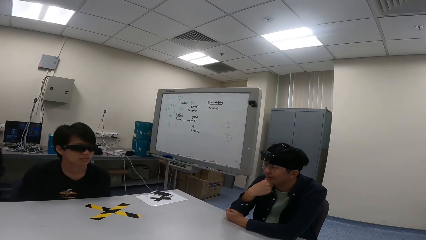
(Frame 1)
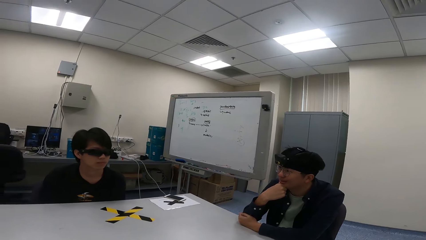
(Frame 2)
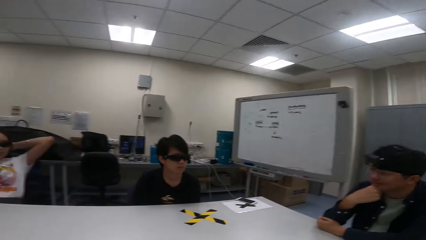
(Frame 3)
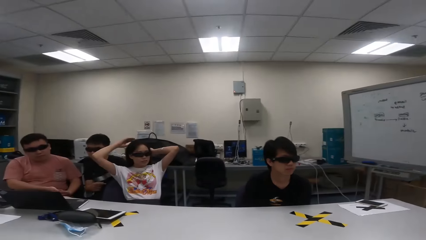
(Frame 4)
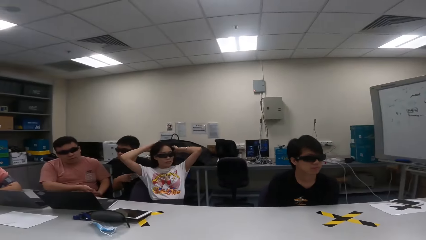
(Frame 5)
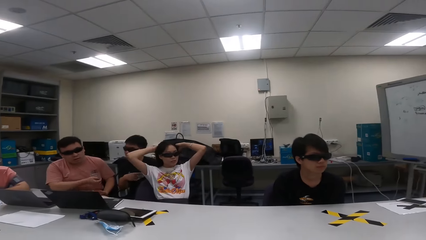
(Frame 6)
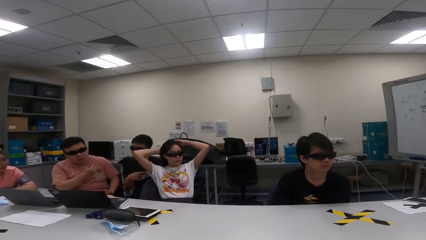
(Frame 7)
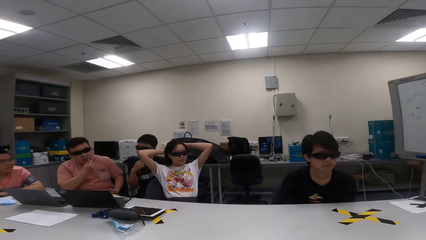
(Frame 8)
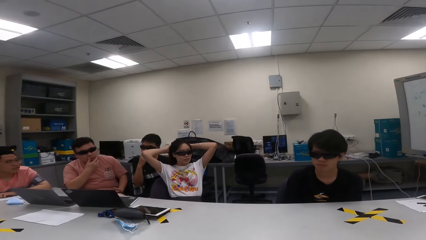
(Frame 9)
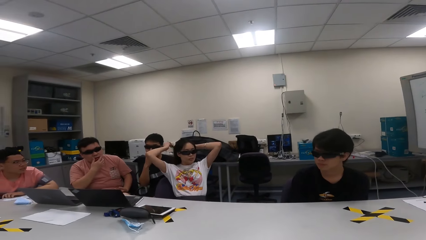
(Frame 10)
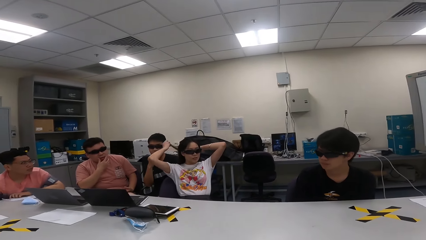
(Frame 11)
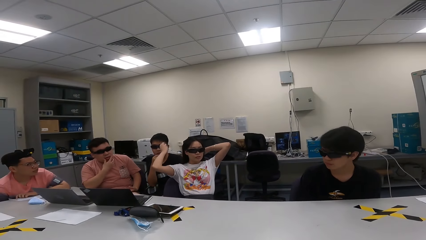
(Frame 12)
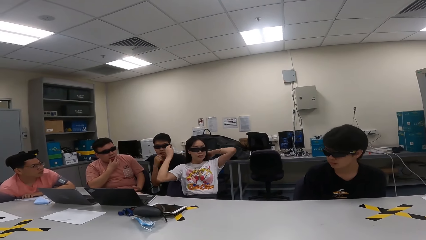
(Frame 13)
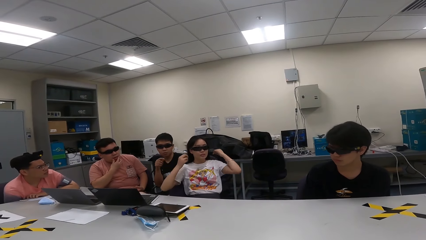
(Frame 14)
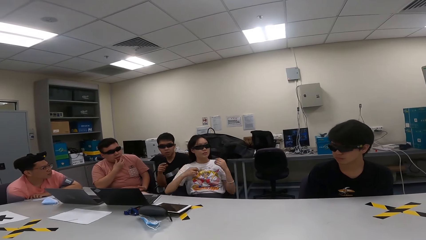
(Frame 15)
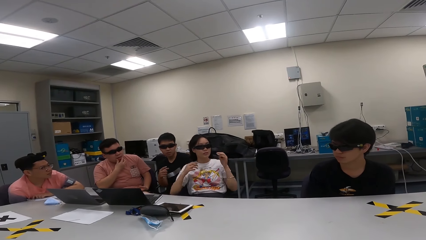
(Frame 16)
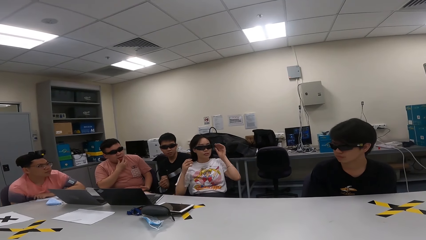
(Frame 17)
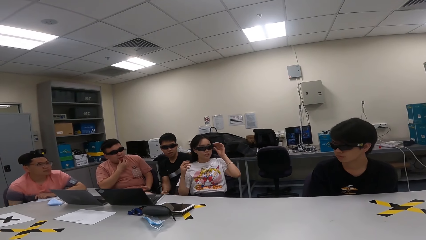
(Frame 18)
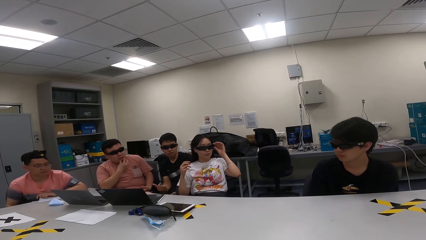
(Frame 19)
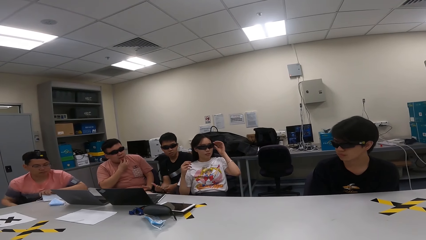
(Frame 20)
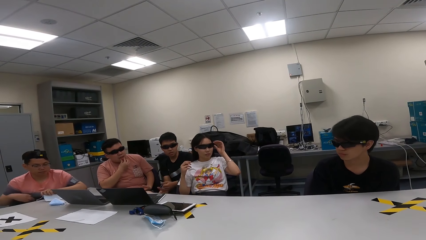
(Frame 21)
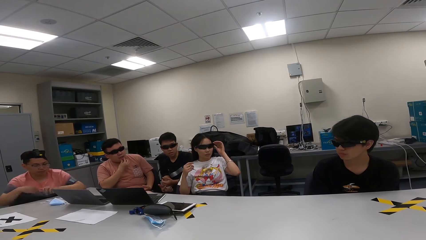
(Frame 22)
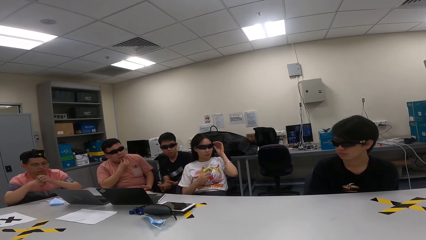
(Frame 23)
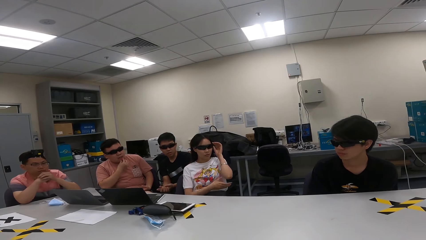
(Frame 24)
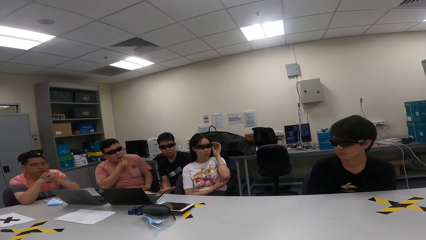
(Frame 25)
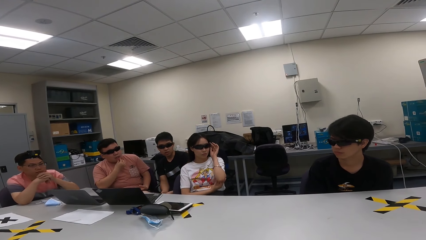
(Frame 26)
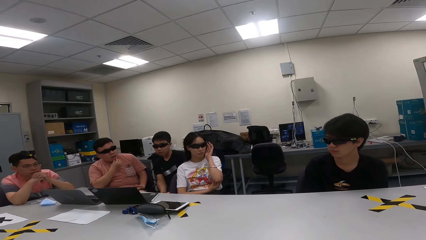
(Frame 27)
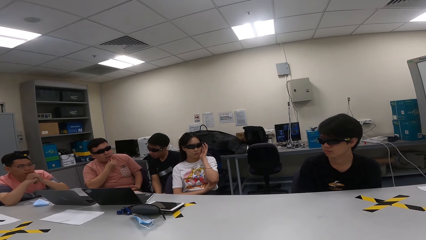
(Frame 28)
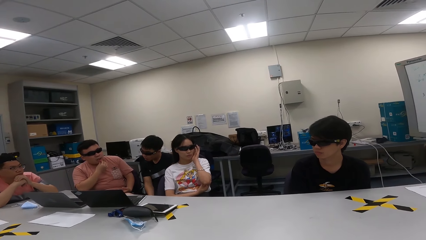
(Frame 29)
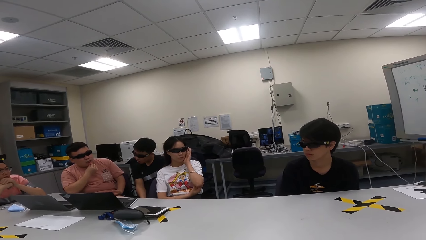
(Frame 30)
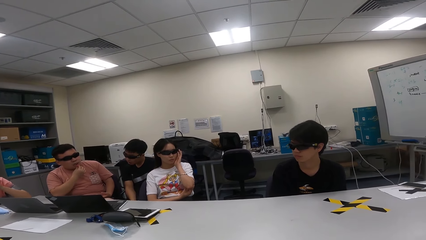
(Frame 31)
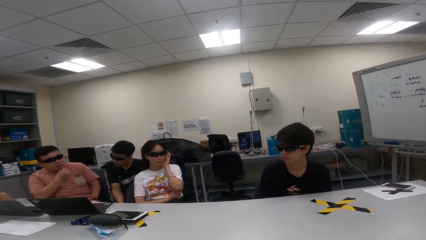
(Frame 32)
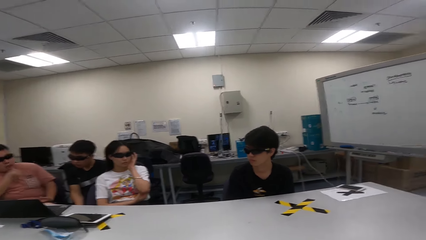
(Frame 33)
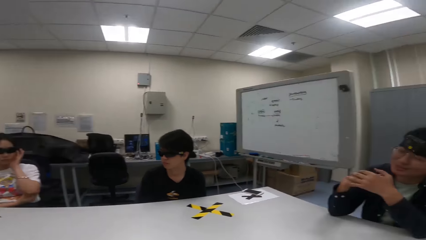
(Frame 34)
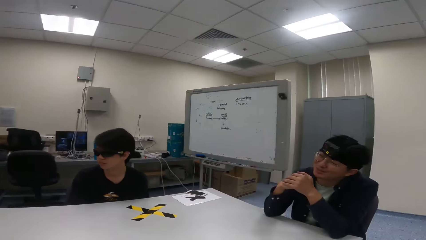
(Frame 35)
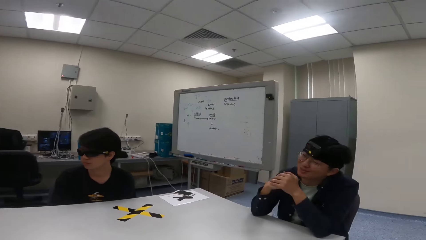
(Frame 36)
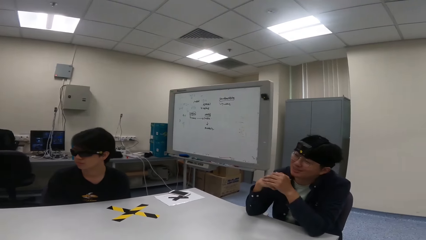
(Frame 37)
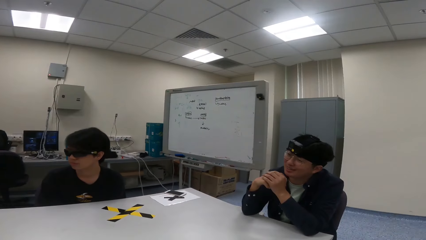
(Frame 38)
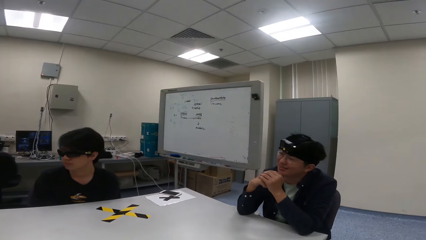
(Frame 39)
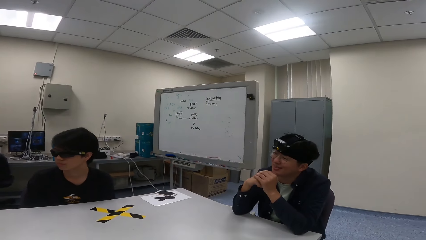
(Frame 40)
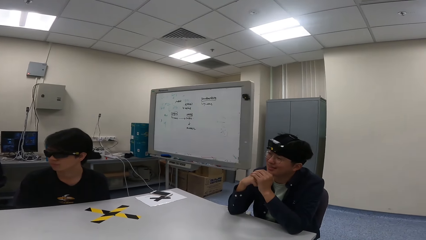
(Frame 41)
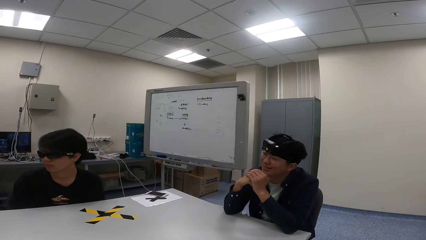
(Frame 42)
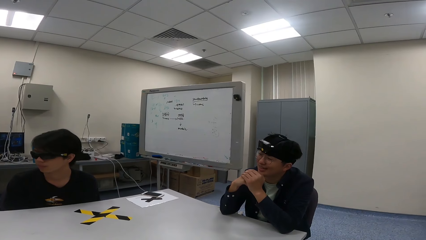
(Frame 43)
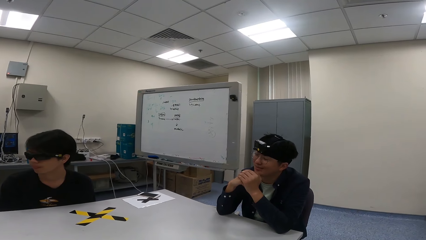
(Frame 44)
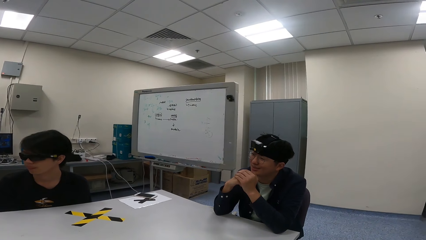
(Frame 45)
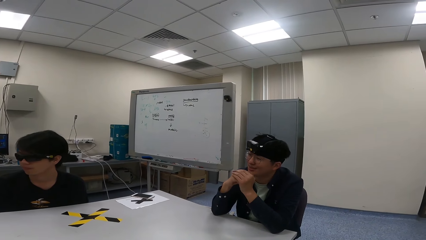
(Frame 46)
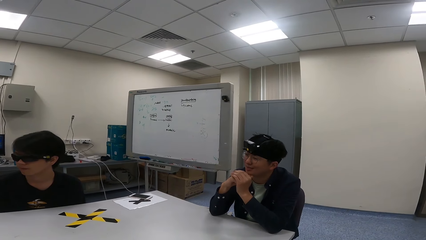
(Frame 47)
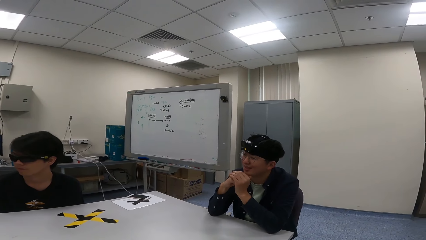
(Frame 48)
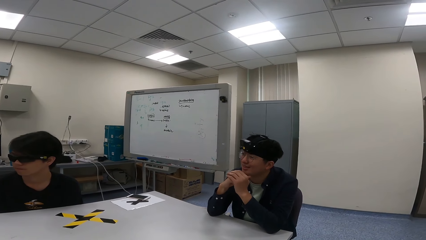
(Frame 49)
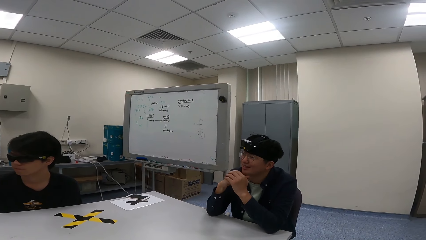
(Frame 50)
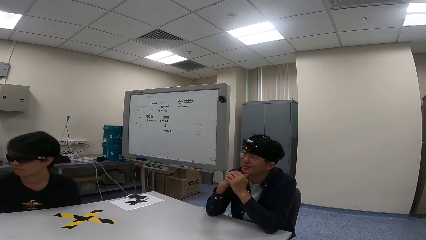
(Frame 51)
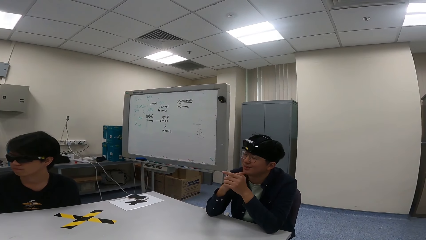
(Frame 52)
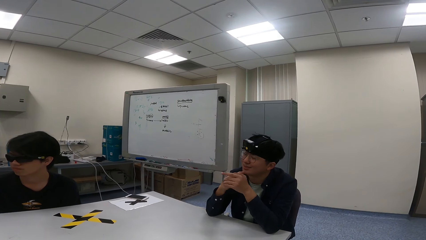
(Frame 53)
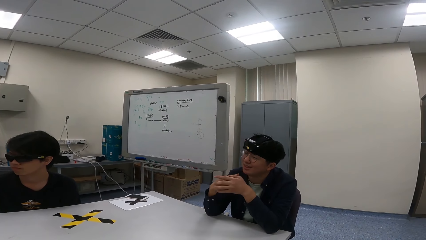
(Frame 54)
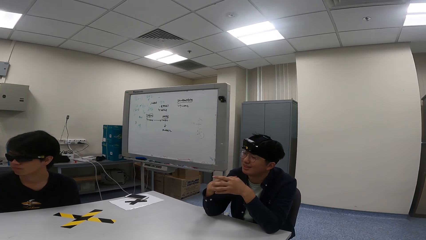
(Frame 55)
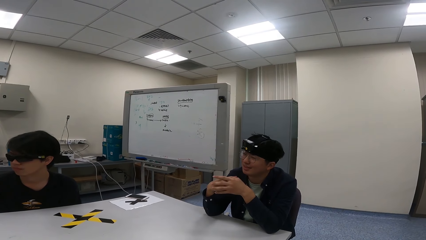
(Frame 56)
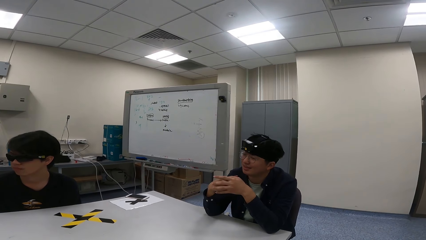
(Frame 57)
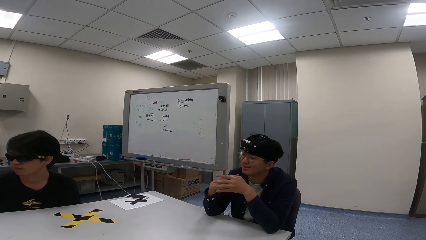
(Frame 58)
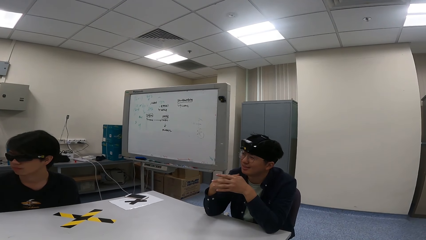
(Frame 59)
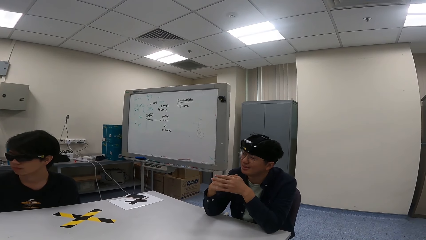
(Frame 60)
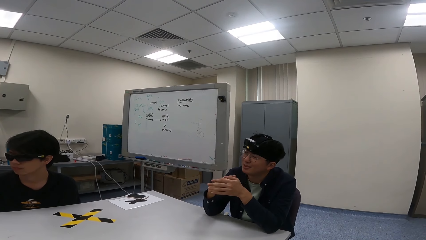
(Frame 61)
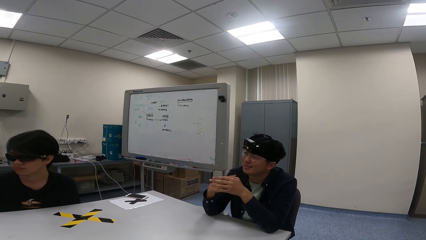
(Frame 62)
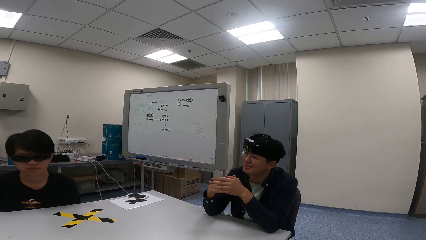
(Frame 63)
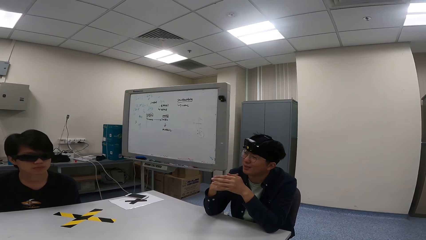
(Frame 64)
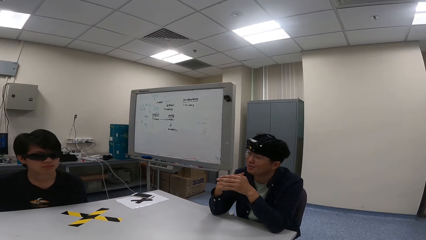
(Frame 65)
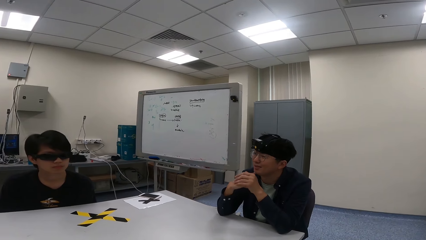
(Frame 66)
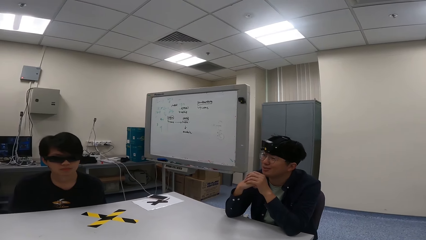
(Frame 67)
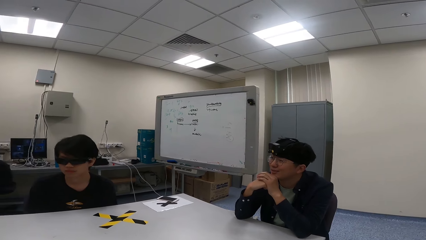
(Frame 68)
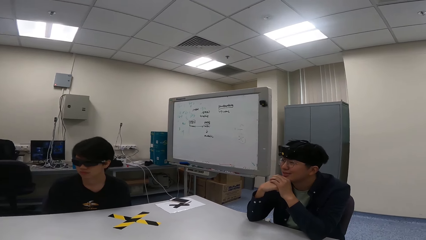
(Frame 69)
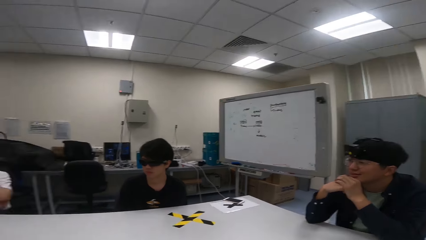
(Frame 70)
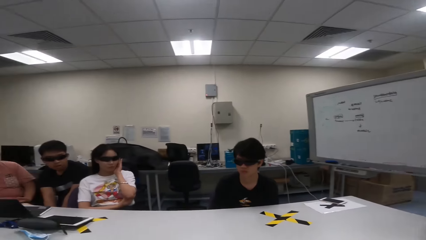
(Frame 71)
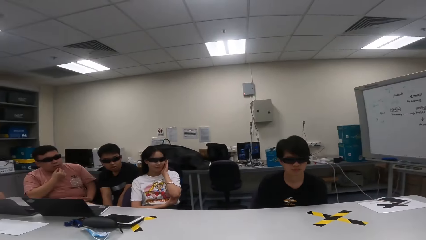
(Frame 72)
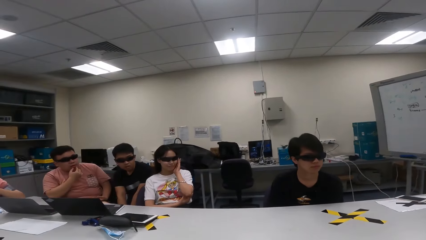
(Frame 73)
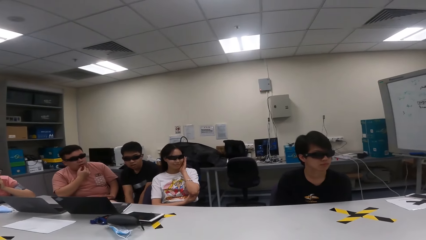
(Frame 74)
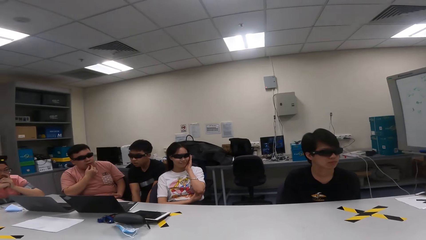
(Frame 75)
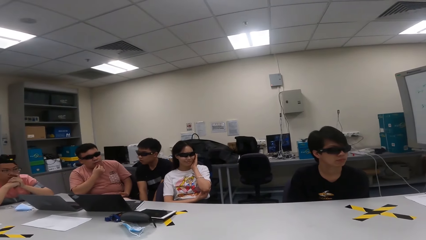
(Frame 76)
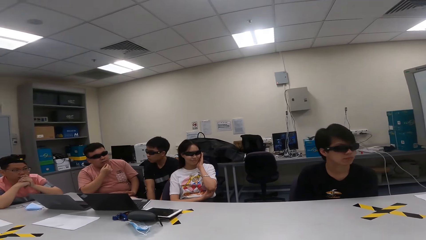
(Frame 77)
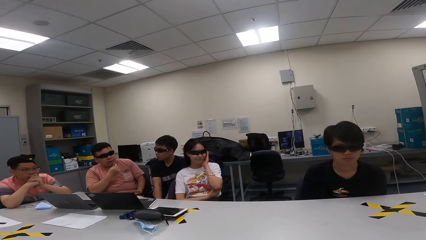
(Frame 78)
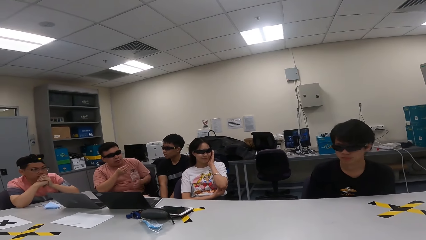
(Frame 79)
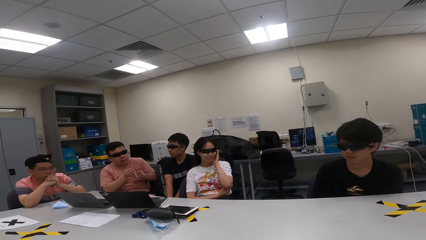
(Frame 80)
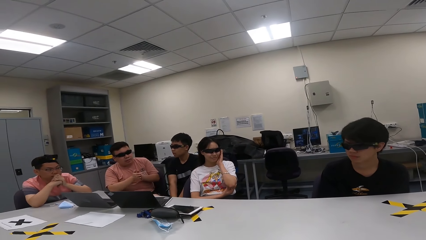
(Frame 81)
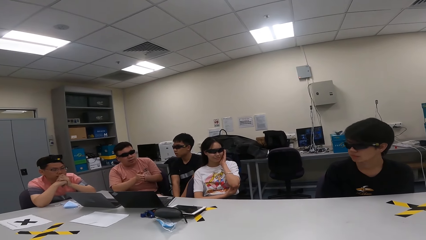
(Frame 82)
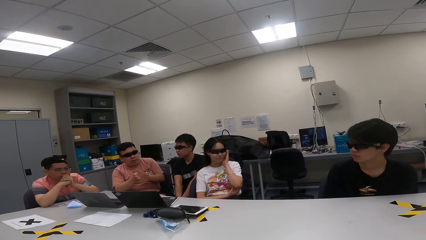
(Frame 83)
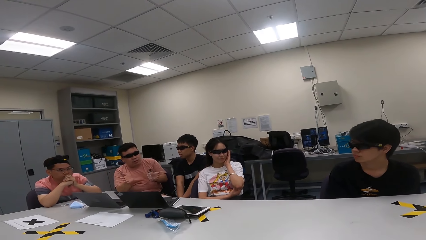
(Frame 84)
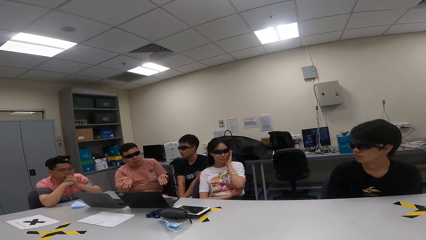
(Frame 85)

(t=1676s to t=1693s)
A woman adjusts the glasses. A person talks to another person. The other person talks to the first person.
